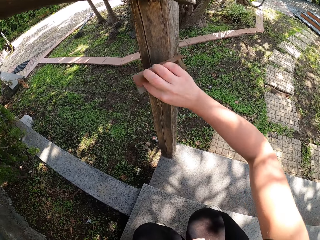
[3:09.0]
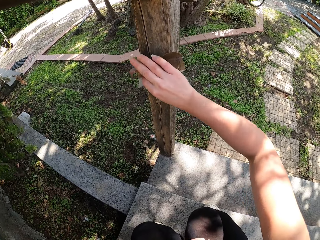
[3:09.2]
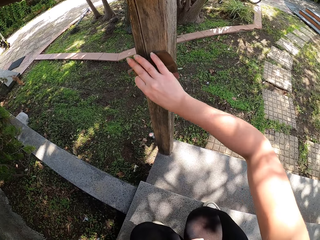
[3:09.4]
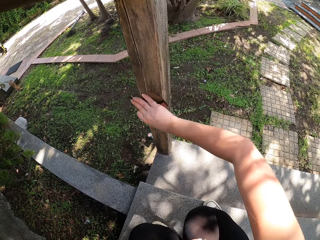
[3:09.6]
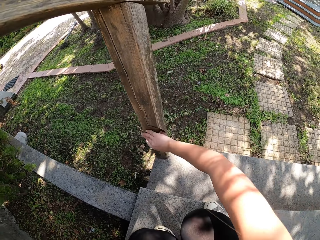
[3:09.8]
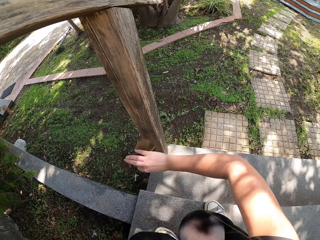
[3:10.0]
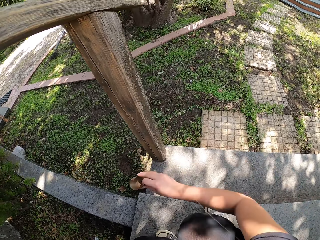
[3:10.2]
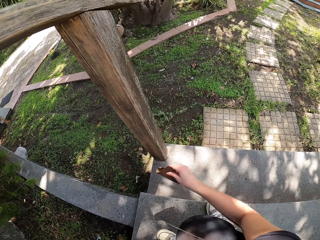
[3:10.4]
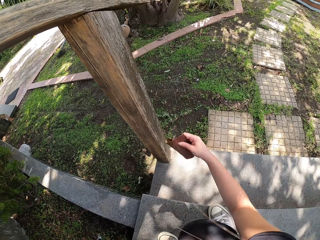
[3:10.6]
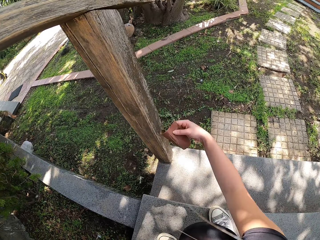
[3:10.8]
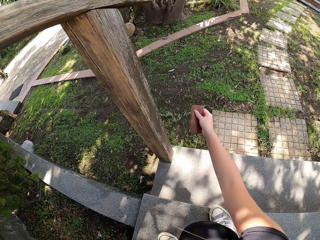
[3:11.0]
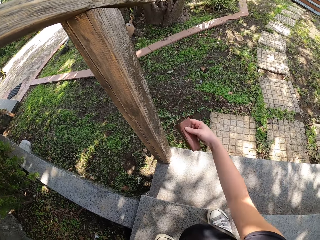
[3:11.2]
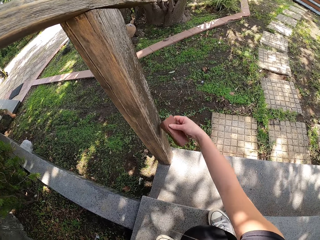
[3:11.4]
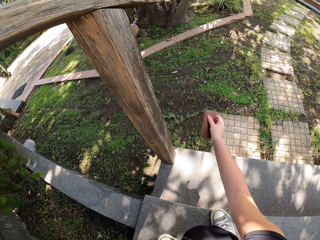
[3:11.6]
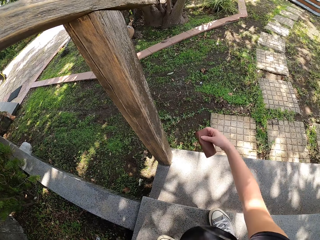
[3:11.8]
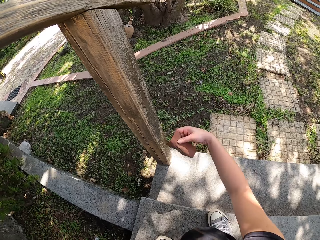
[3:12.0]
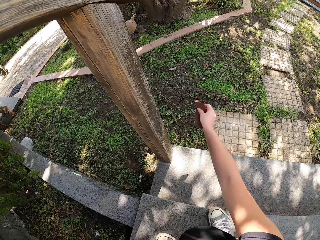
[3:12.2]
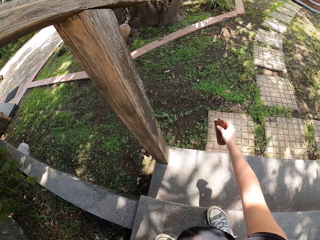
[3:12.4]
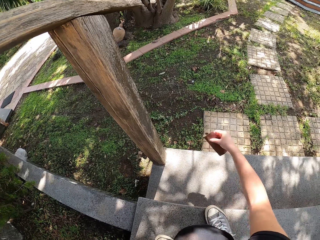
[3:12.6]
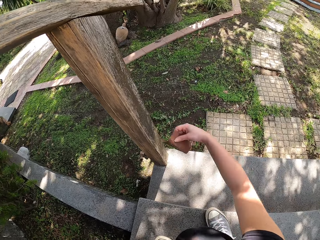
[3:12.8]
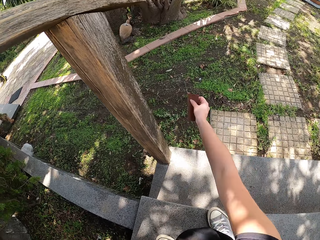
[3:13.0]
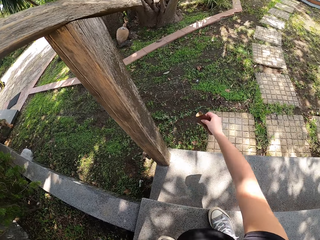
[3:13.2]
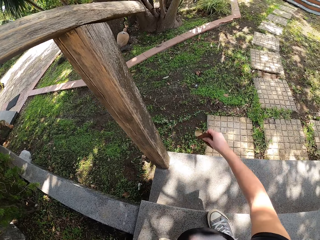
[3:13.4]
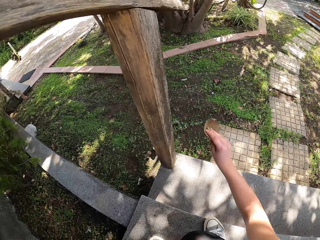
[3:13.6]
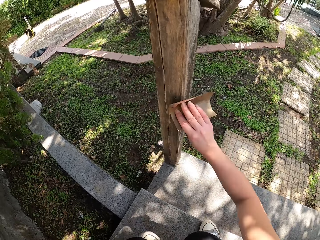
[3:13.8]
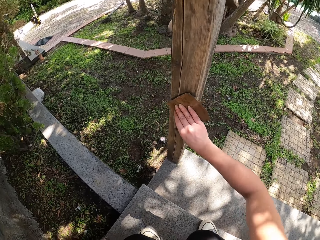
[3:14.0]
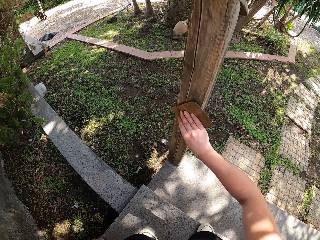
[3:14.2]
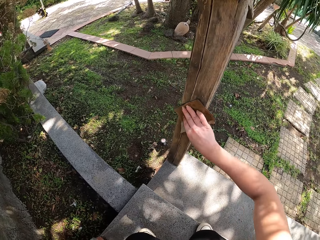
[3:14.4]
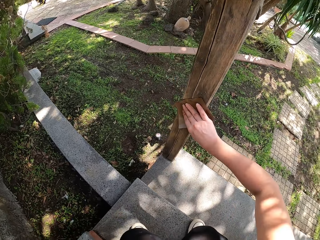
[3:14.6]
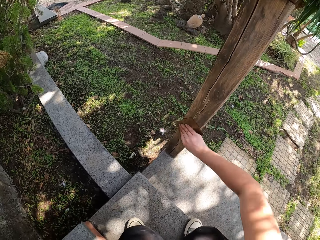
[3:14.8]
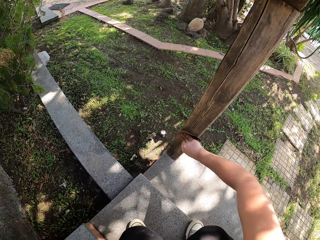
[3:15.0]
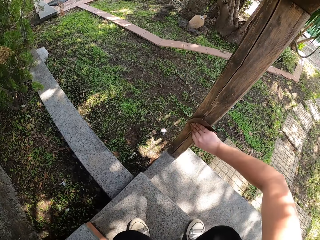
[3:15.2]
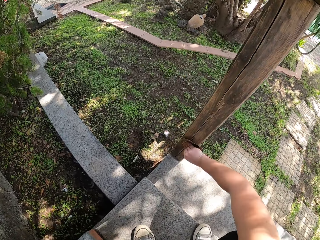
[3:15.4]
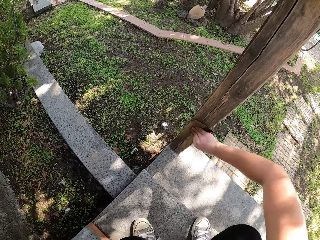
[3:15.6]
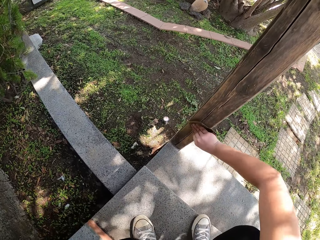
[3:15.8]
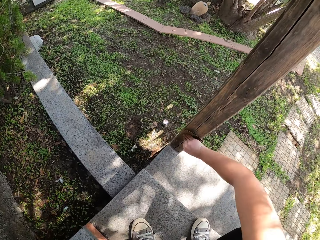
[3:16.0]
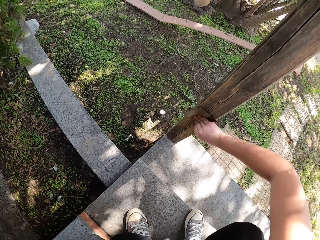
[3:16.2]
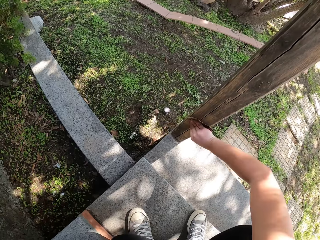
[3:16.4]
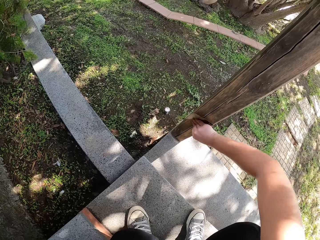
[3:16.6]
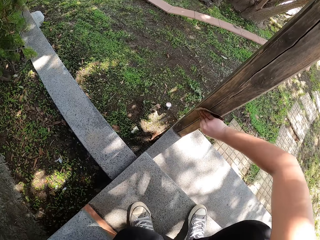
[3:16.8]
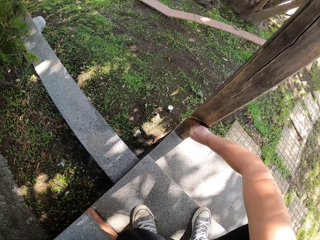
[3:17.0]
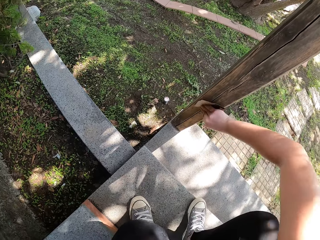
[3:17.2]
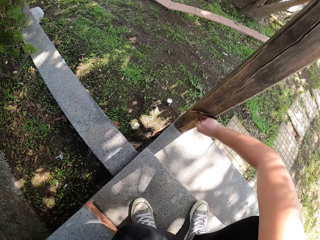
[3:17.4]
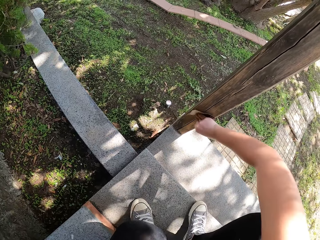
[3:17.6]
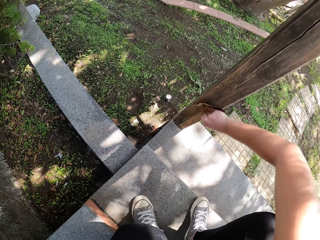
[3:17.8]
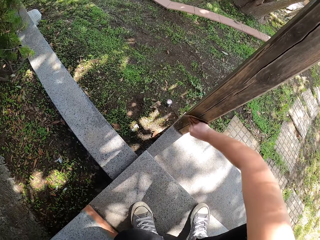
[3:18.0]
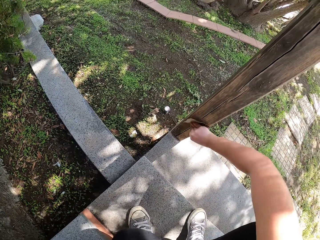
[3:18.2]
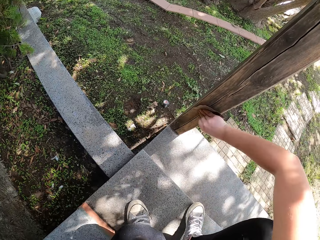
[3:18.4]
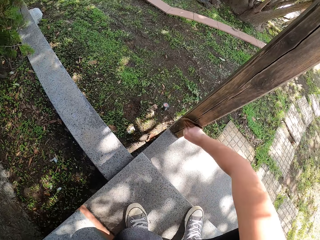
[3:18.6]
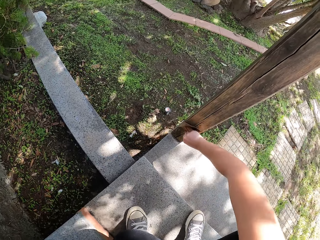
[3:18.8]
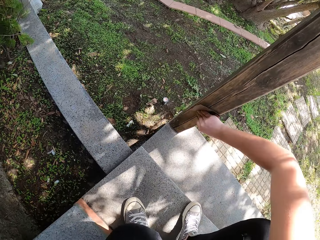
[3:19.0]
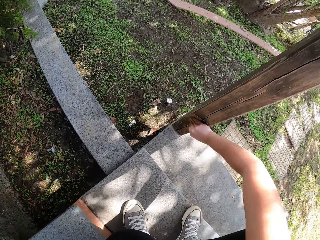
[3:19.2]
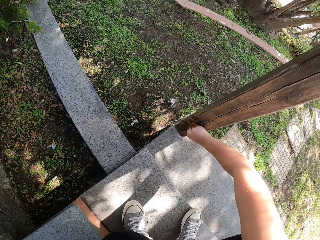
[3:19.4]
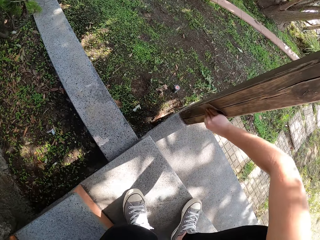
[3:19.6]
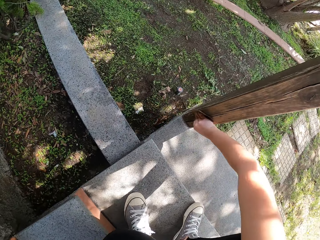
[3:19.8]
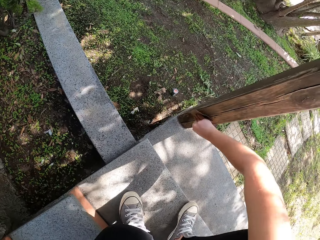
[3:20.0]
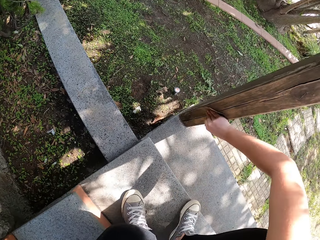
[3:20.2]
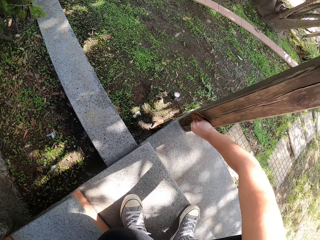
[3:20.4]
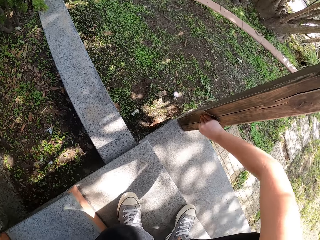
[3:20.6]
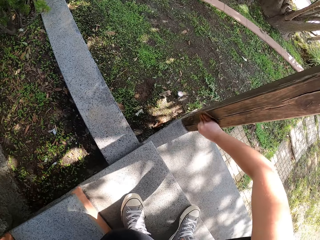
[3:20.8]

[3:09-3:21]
The camera wearer rubs the timber with the sandpaper. They smooth the timber with the sandpaper.

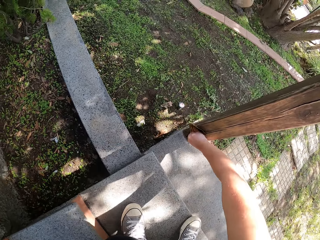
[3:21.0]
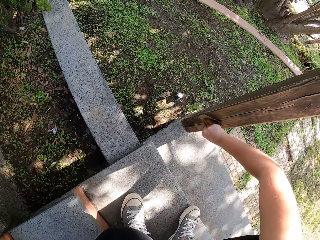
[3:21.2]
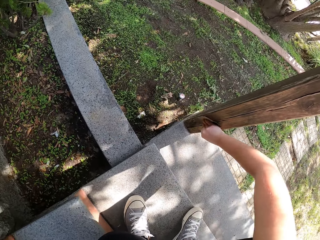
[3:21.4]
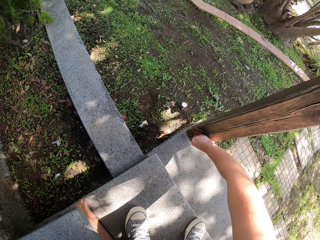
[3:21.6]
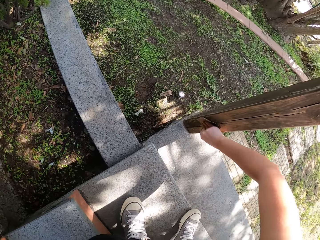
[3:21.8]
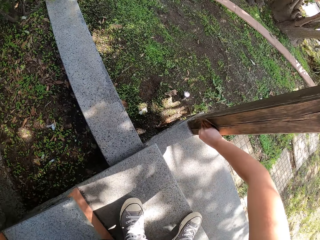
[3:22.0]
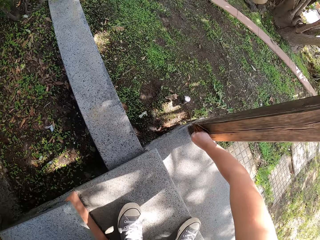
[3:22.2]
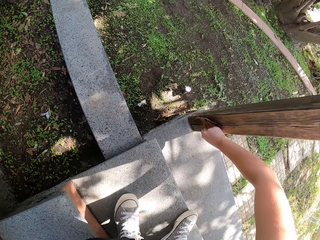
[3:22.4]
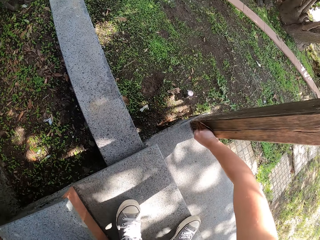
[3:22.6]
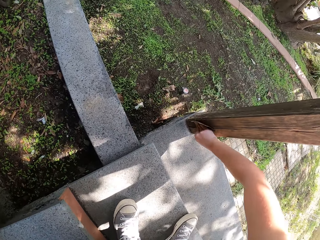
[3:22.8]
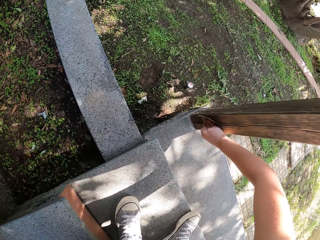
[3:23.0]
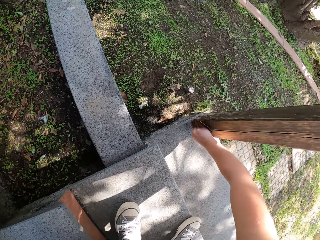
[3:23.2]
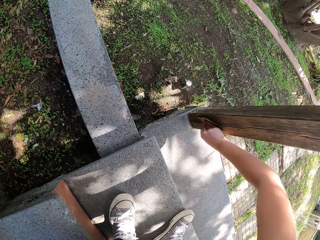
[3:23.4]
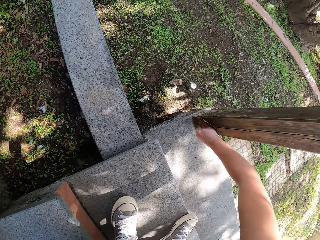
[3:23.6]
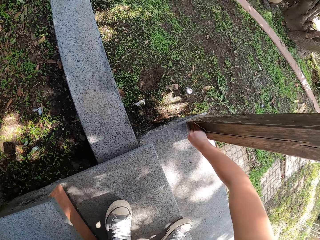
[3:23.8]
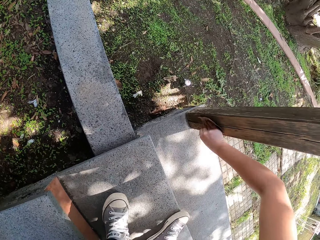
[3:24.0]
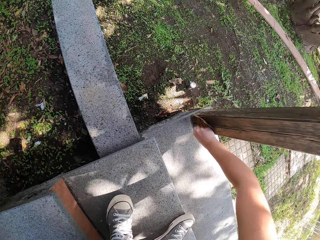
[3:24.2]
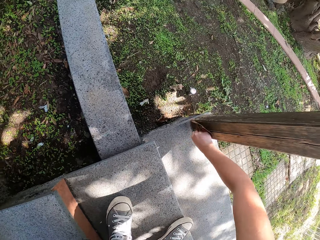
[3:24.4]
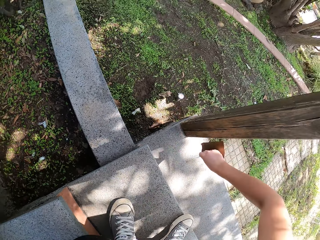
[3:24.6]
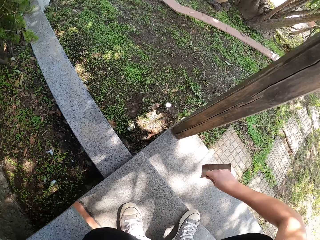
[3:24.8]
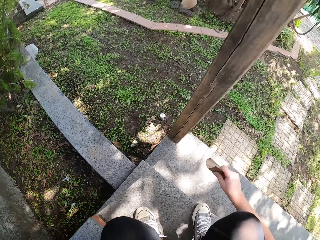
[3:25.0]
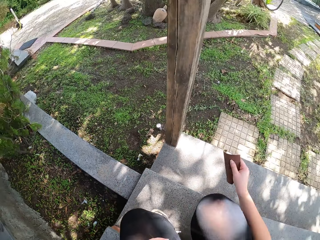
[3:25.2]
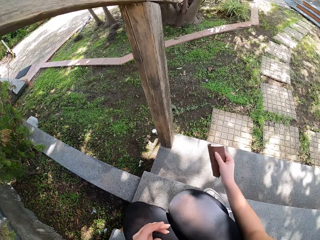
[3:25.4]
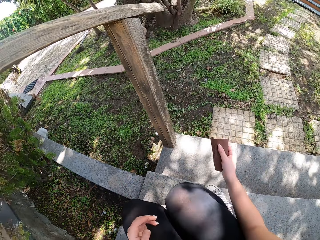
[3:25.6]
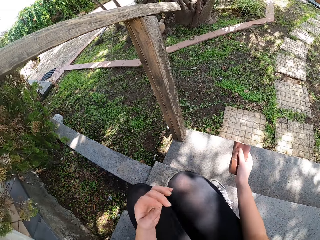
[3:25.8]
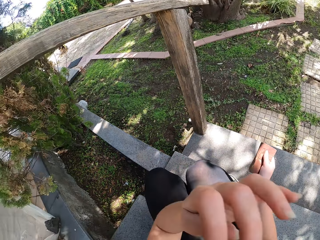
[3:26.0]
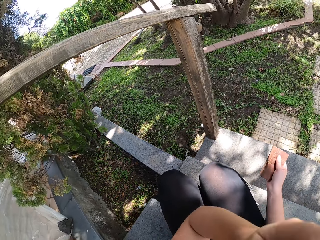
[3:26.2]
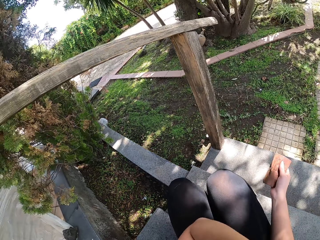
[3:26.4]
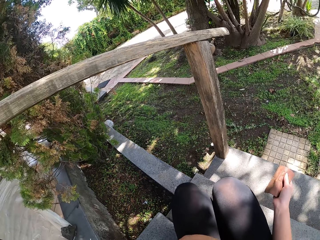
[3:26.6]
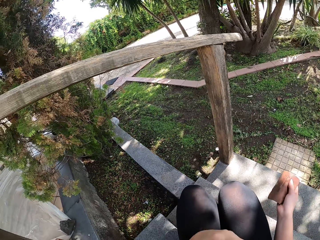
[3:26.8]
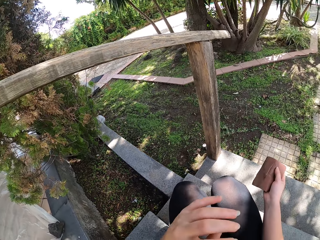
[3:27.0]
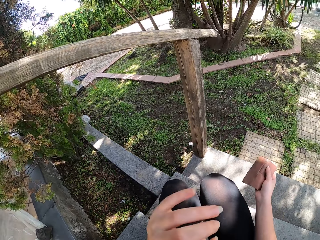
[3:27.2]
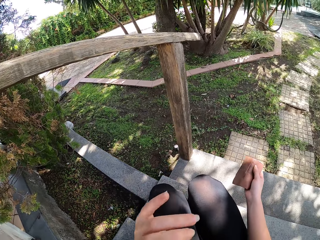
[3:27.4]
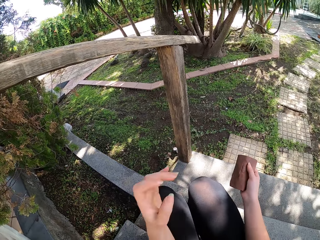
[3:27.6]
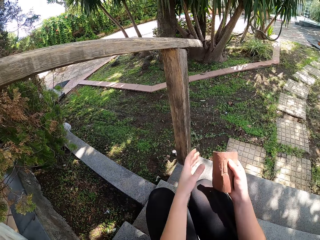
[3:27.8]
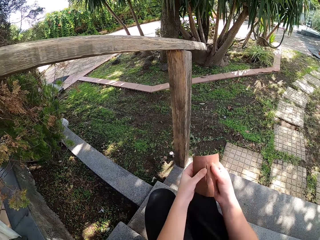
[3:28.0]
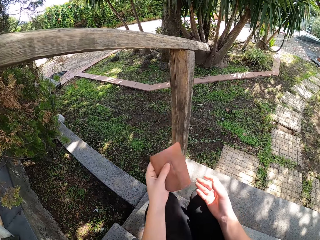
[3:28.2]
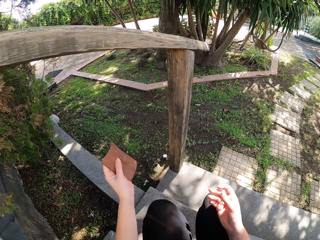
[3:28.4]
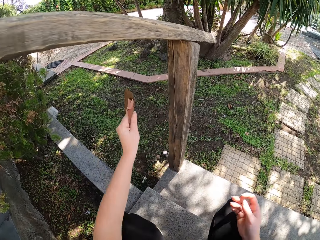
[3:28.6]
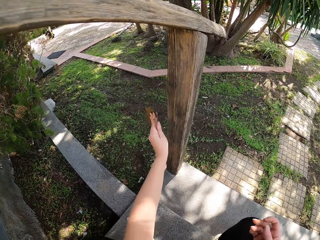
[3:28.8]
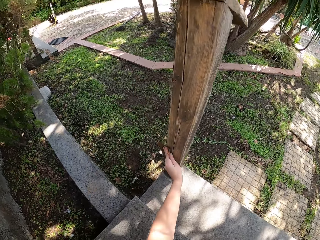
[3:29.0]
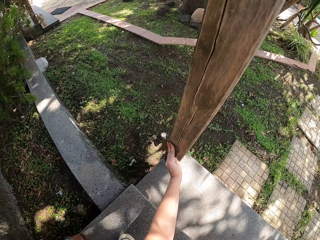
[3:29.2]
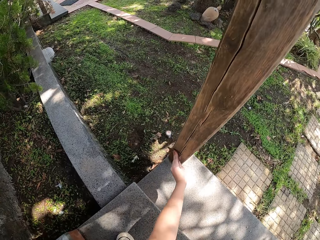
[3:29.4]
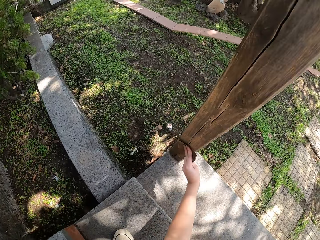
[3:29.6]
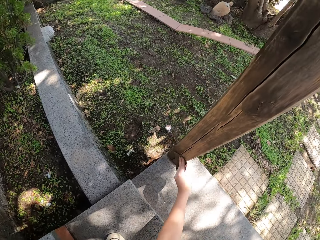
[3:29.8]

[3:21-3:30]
The camera wearer rubs the face. She pauses sandpapering the railing. She moves the sandpaper to her left hand. She sandpapers the wooden railing with her left hand.
